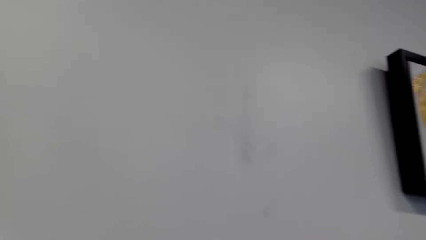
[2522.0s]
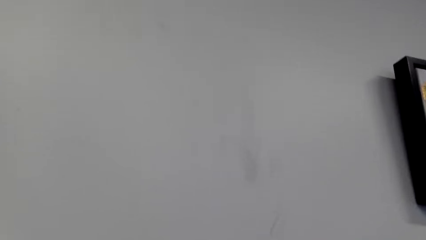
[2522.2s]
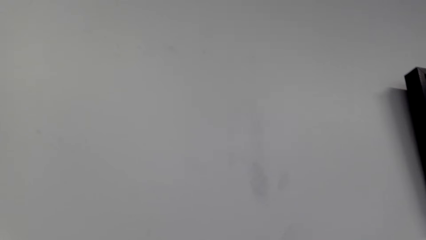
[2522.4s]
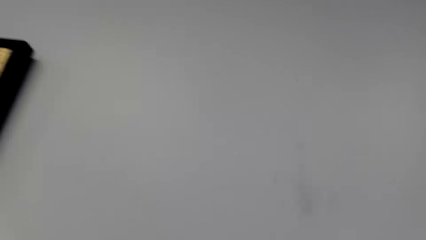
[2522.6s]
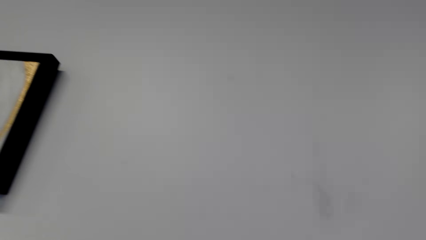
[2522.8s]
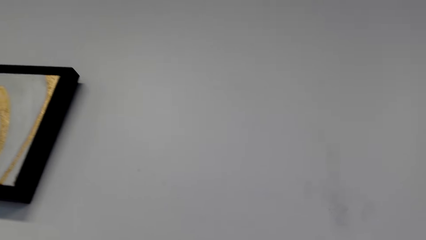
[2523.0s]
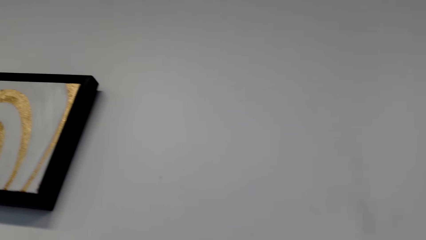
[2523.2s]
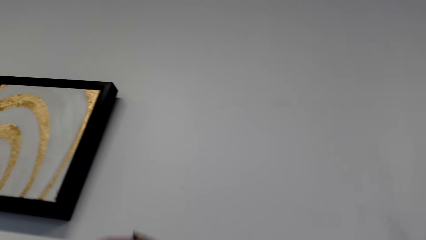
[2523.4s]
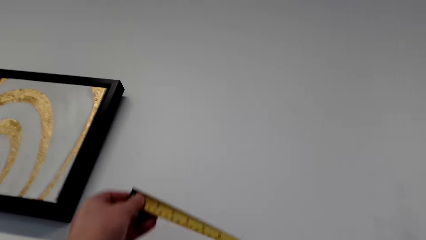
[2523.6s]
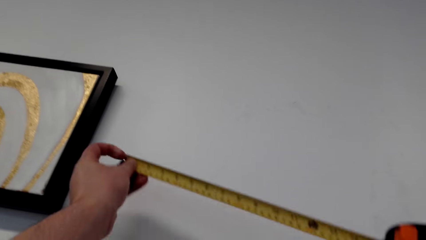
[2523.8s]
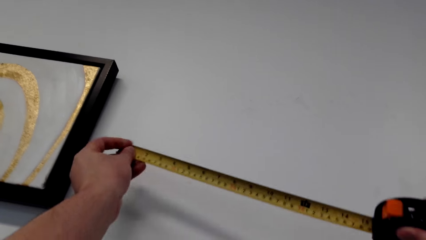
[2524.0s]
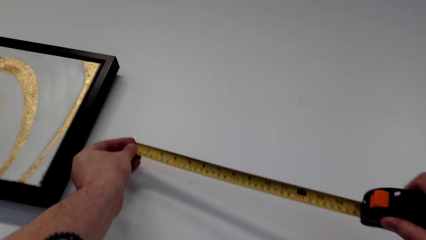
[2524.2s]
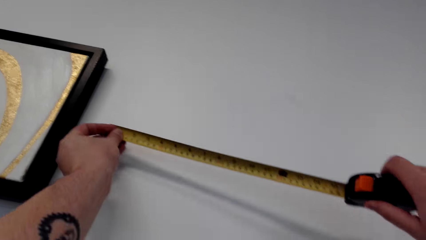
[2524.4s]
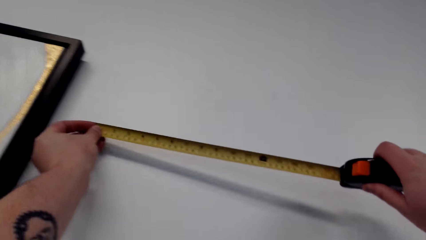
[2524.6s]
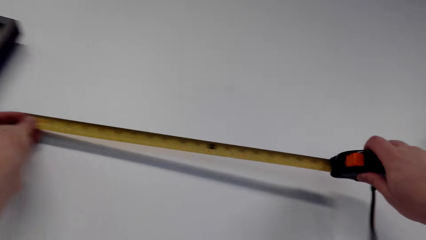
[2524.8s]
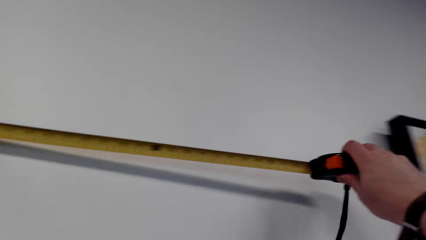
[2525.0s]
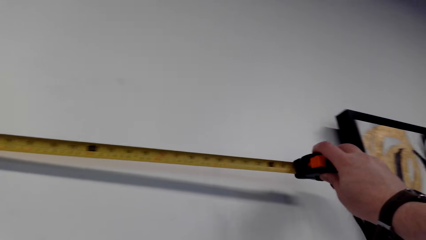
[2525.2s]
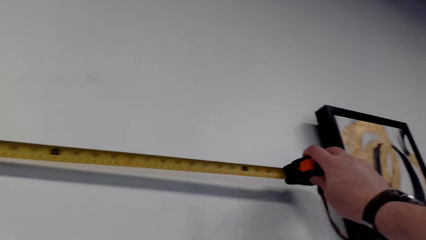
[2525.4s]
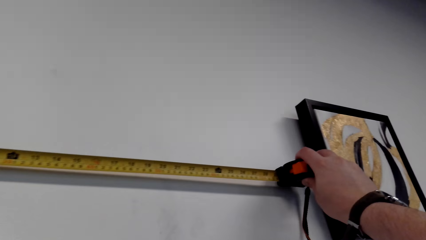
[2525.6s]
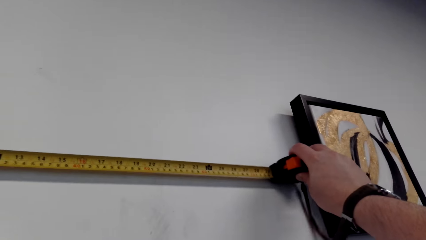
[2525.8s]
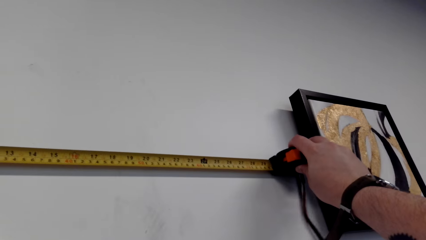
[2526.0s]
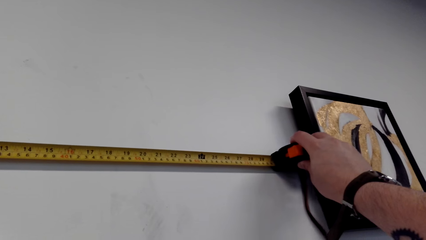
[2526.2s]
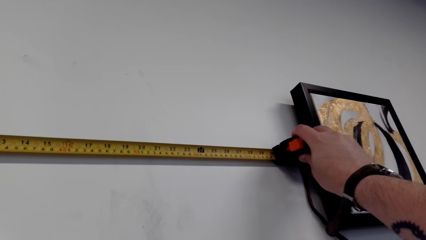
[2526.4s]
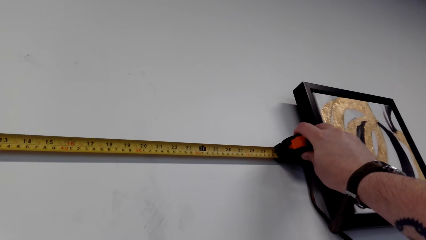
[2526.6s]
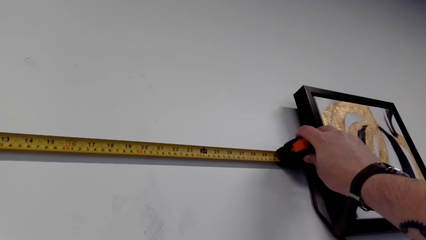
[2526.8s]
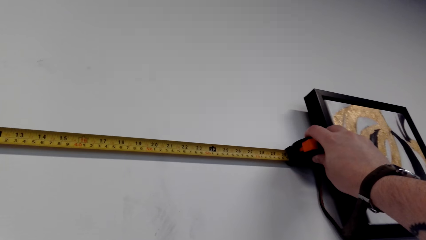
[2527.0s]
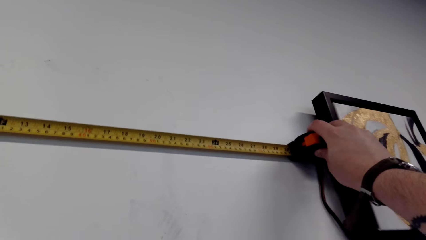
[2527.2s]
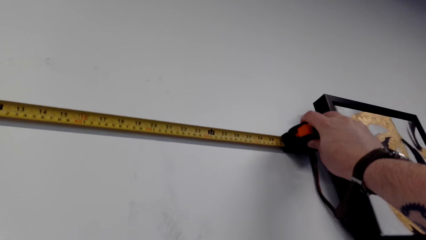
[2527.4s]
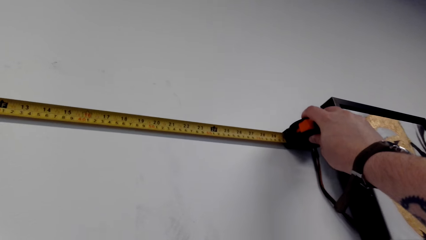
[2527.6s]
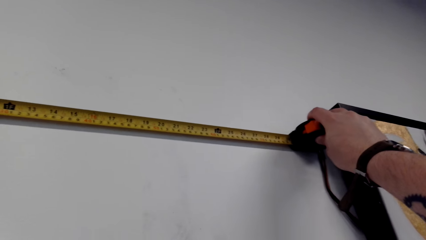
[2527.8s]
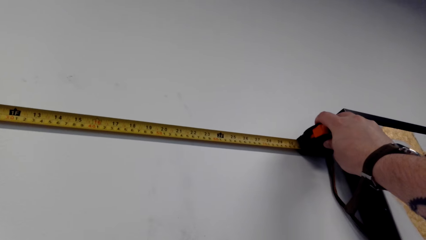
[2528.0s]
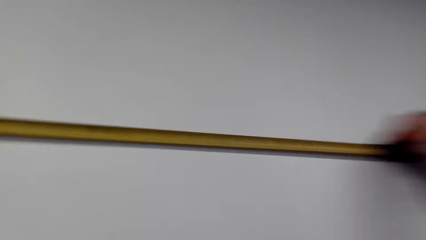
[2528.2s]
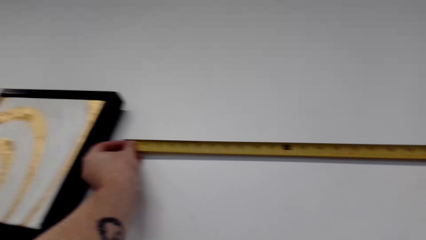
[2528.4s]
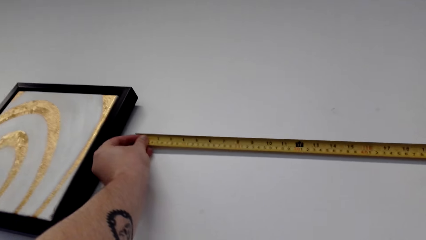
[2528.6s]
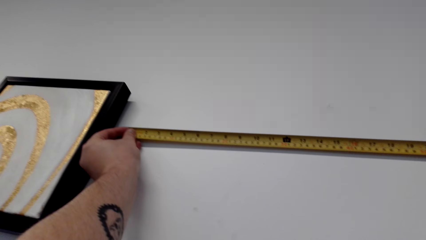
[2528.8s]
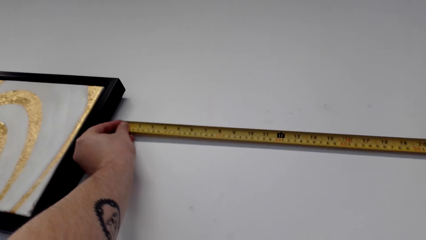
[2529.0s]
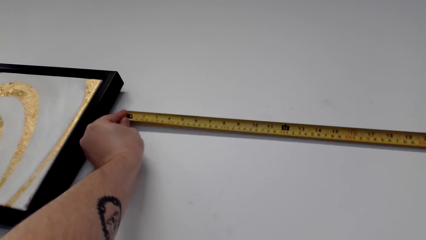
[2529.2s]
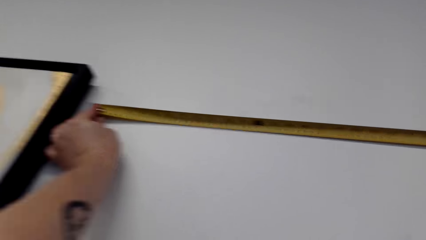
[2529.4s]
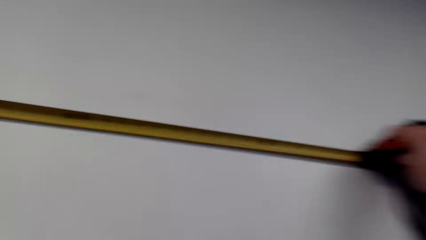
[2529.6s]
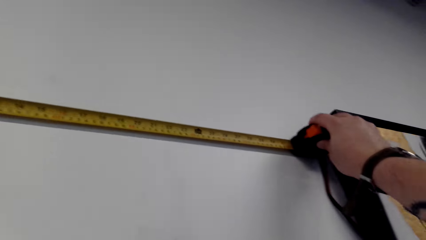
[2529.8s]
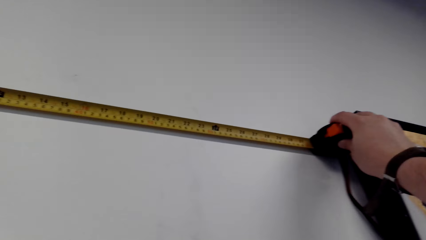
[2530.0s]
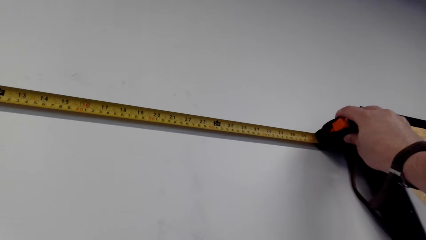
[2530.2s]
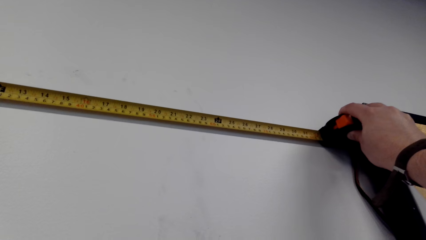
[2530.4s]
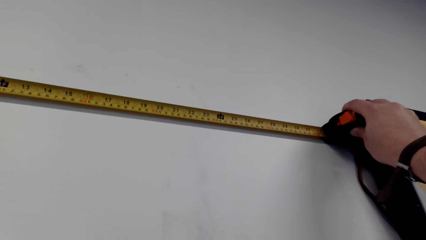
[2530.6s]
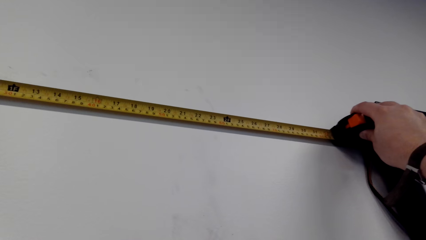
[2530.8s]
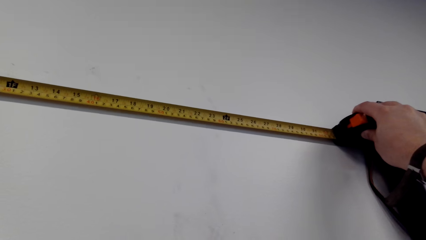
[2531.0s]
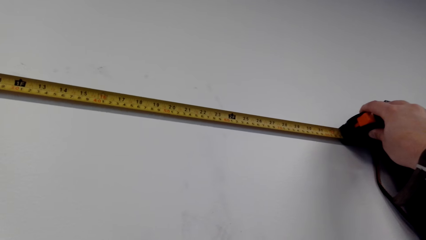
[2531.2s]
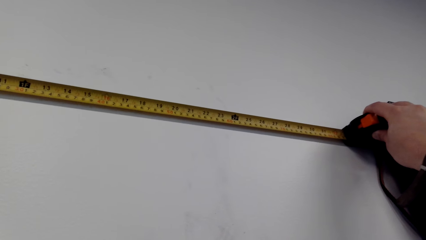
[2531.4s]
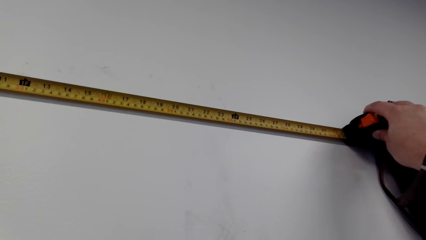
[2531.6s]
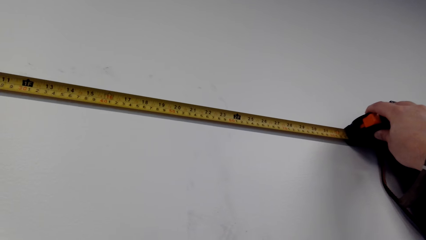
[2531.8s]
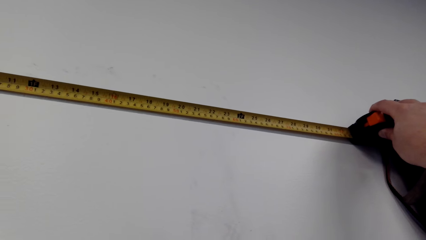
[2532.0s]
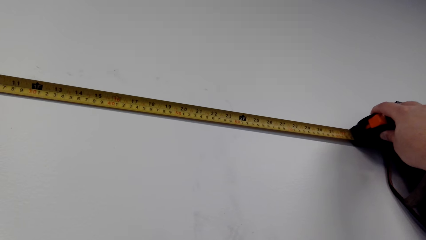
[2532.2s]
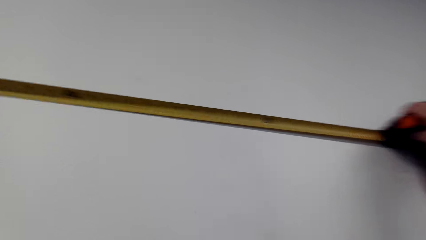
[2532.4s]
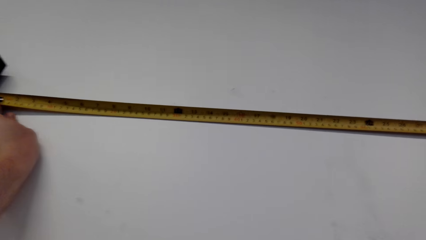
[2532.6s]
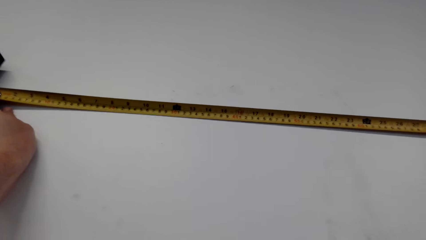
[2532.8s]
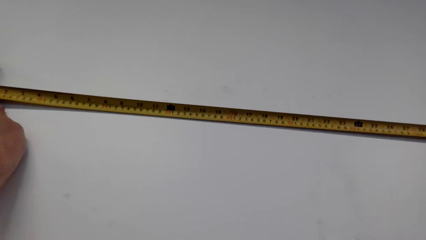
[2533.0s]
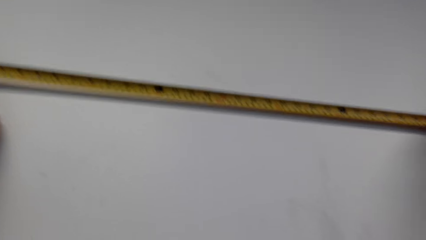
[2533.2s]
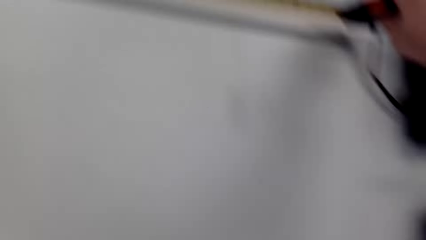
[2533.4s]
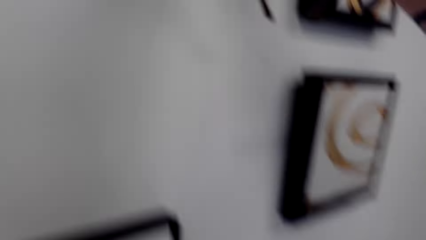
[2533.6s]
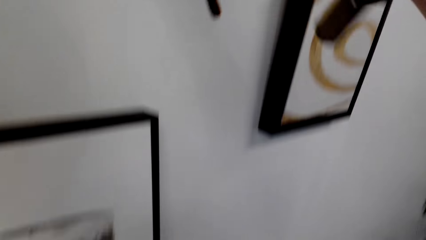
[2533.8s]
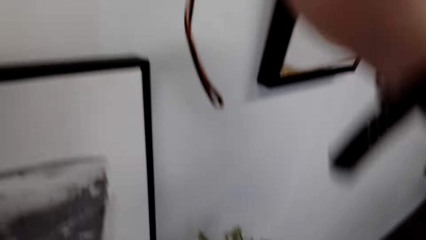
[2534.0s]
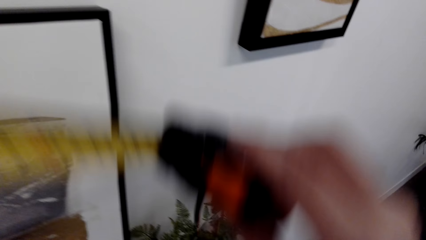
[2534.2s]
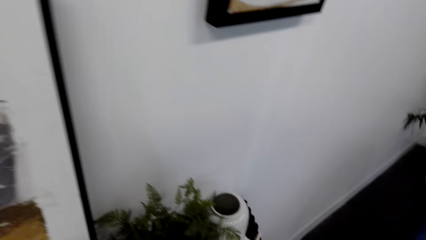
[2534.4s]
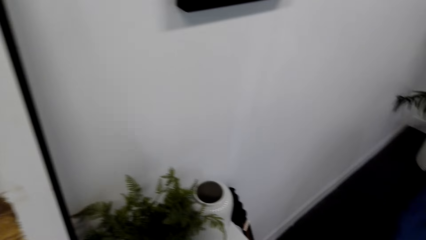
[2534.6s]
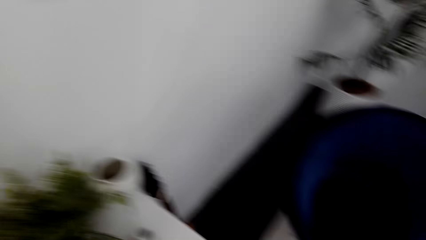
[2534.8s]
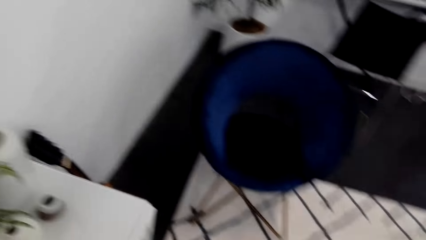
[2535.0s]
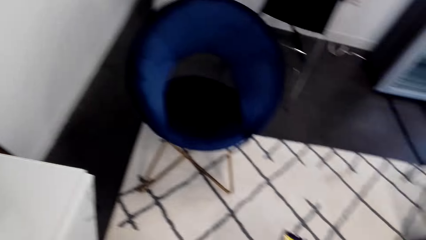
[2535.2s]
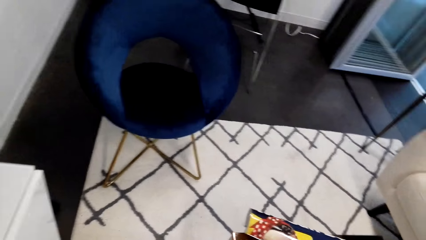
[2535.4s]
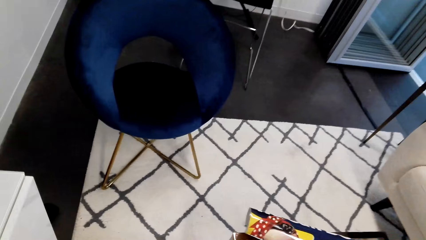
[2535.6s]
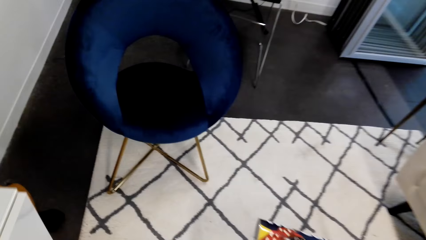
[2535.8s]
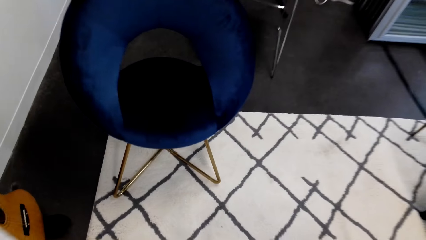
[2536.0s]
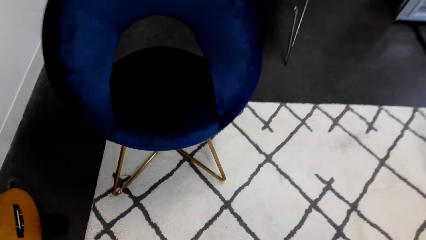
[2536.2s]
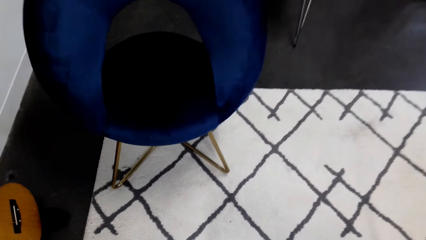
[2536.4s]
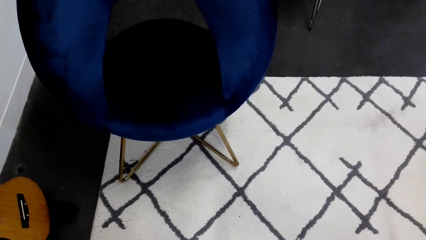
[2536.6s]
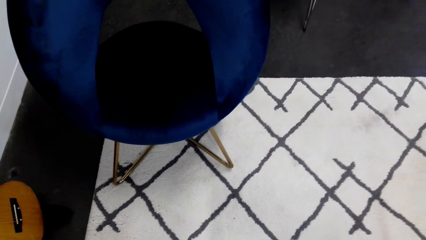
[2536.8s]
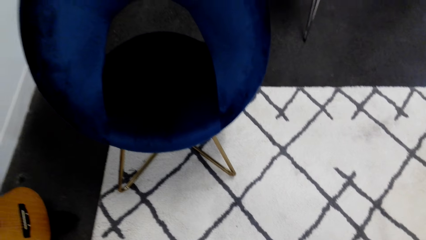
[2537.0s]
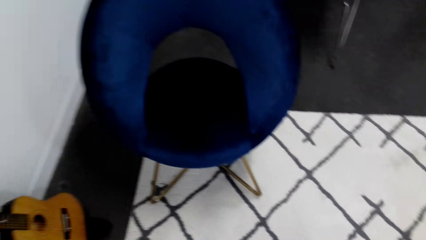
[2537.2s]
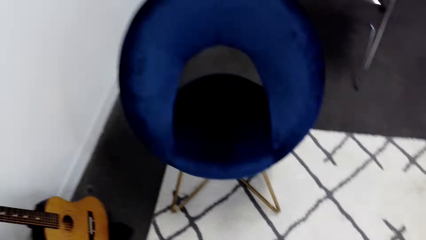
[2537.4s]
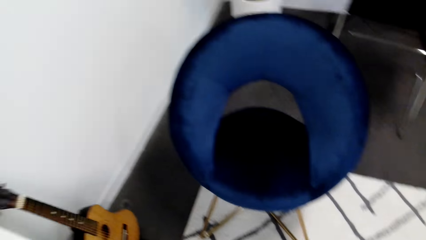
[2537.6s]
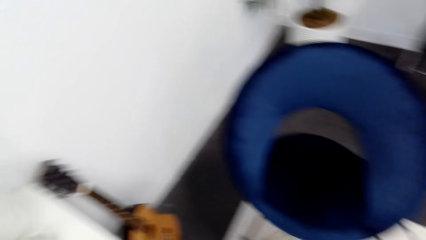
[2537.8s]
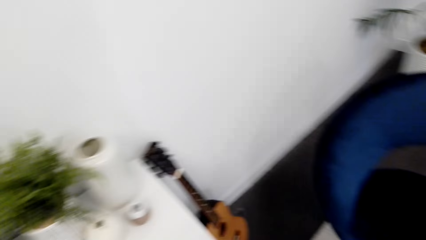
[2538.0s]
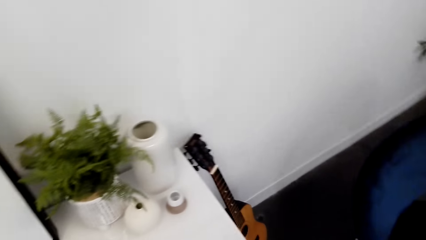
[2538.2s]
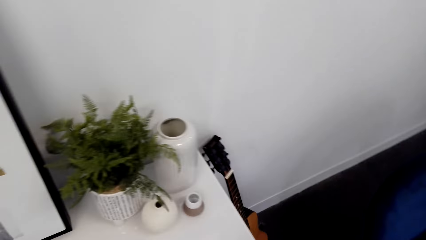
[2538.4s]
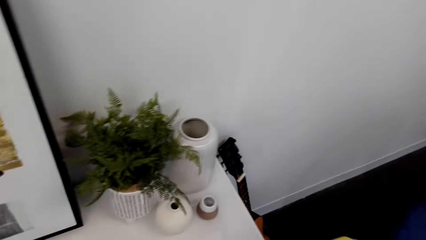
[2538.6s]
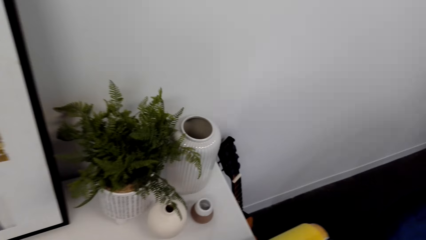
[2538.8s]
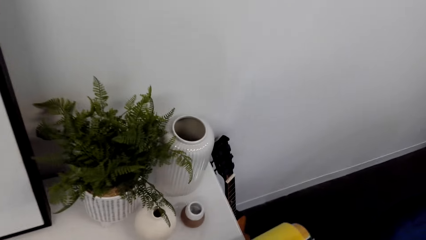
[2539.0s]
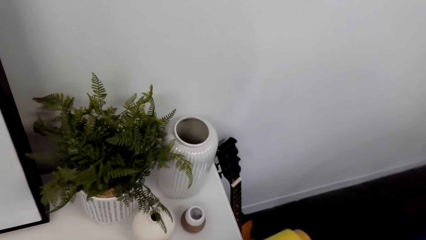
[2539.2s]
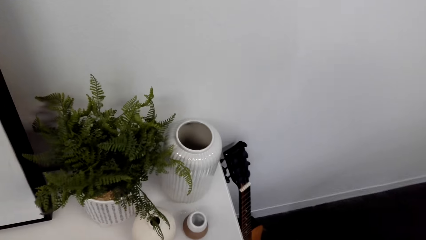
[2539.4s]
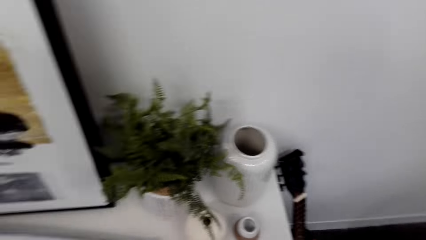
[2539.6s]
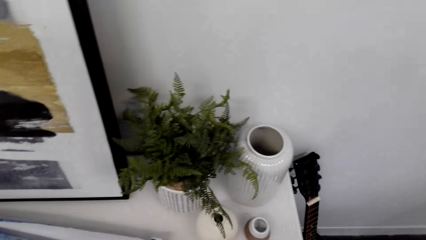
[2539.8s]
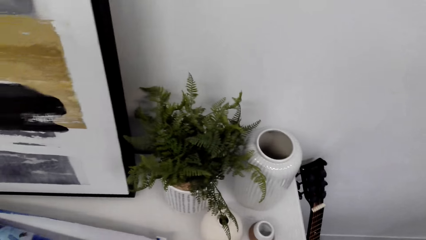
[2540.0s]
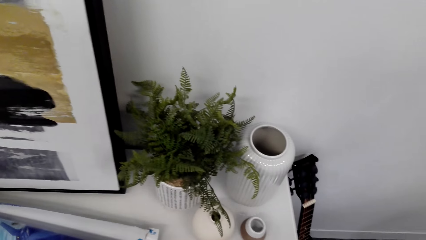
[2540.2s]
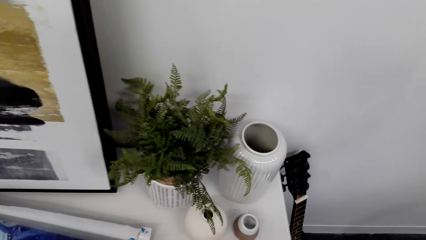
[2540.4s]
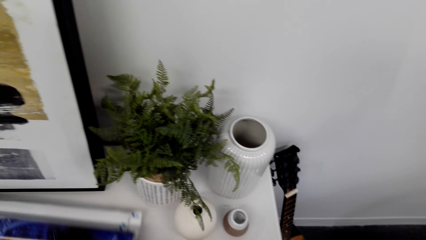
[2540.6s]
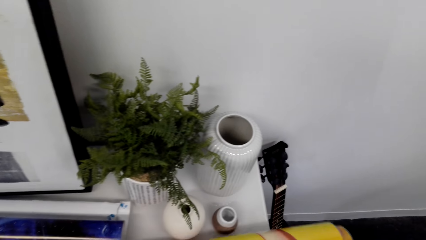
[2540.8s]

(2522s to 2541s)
The camera wearer measures the wall. They walk in the house.
